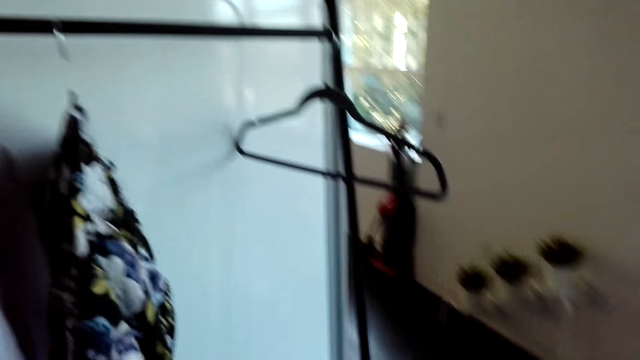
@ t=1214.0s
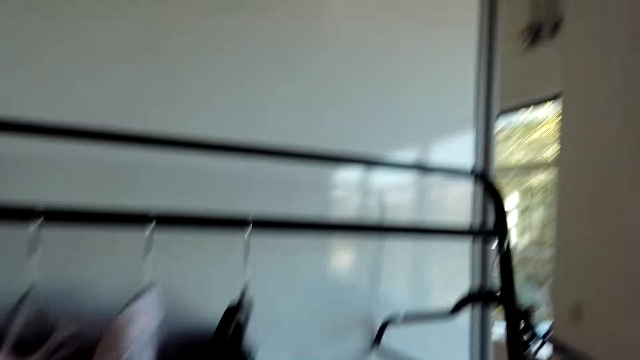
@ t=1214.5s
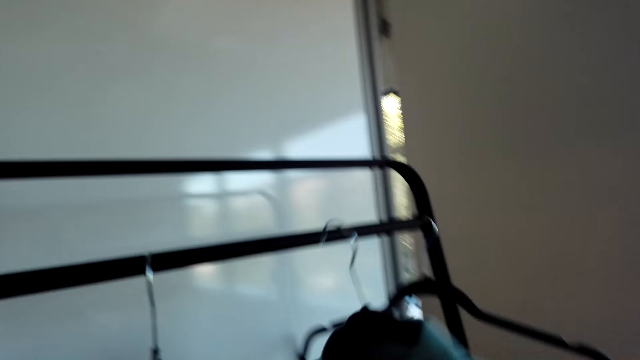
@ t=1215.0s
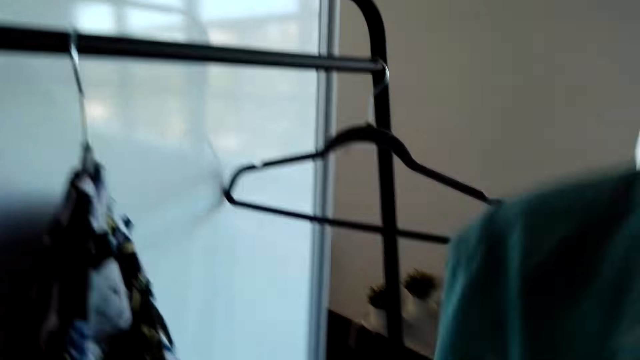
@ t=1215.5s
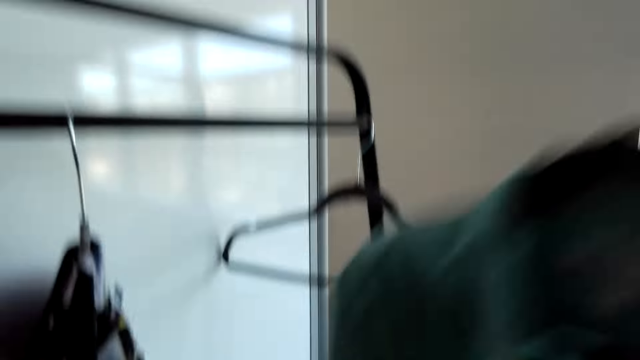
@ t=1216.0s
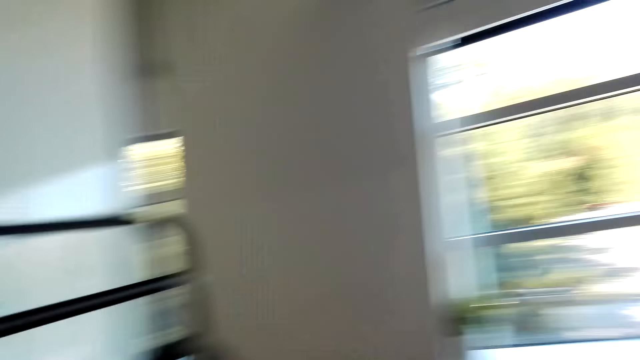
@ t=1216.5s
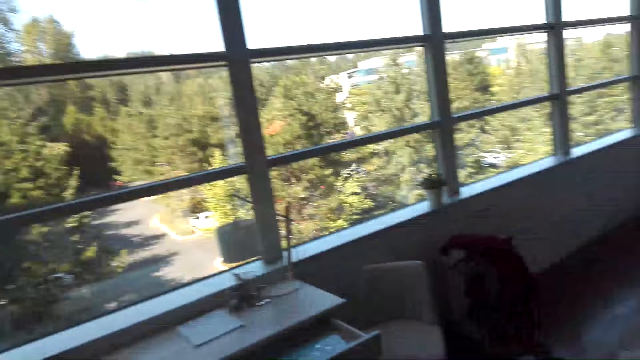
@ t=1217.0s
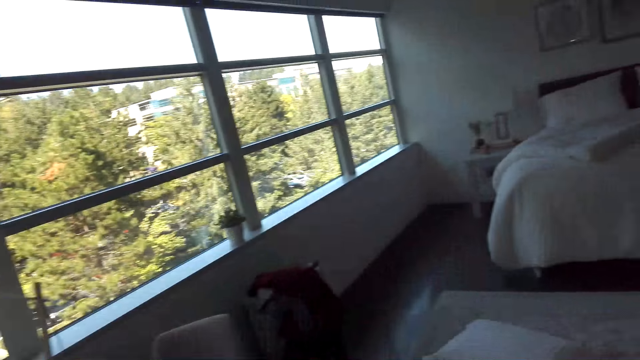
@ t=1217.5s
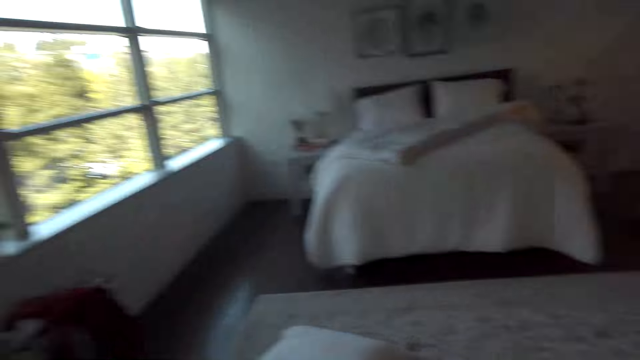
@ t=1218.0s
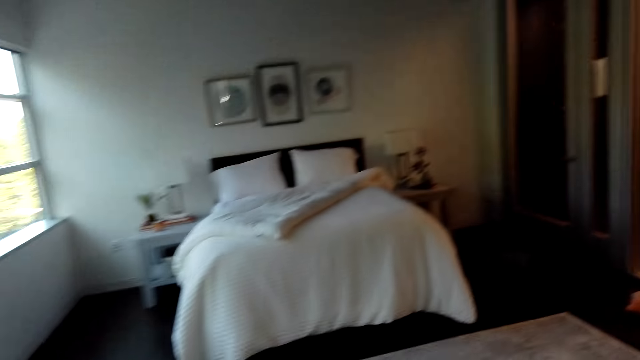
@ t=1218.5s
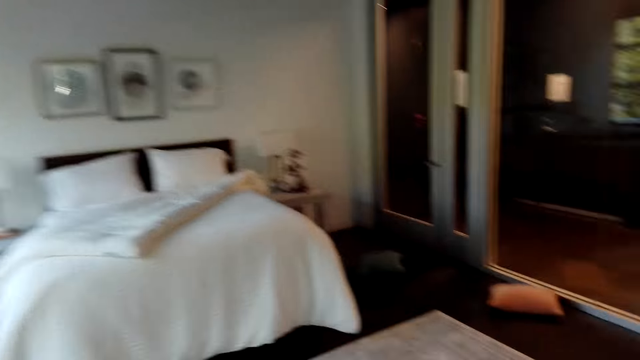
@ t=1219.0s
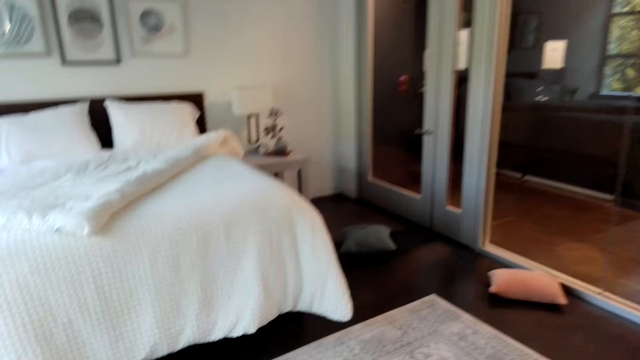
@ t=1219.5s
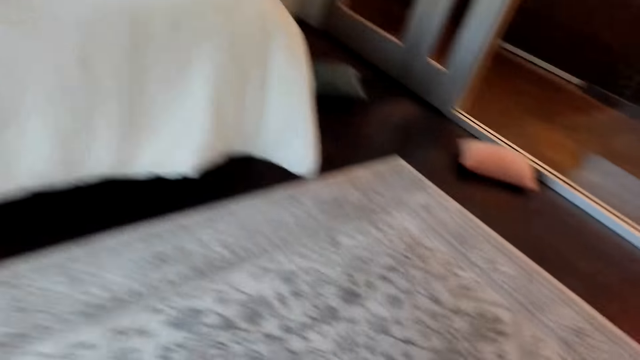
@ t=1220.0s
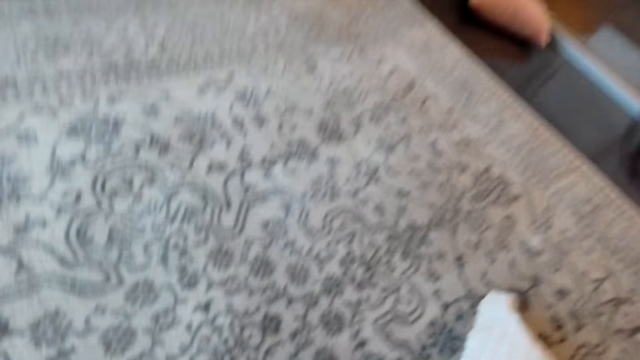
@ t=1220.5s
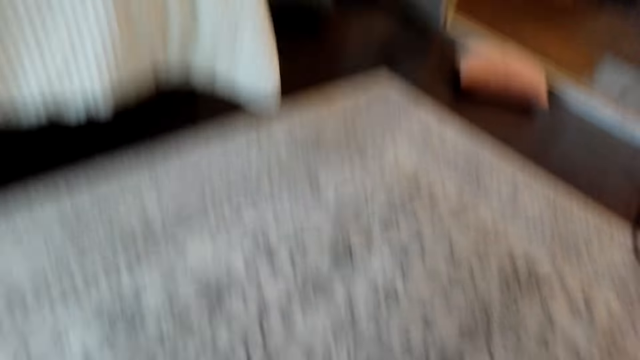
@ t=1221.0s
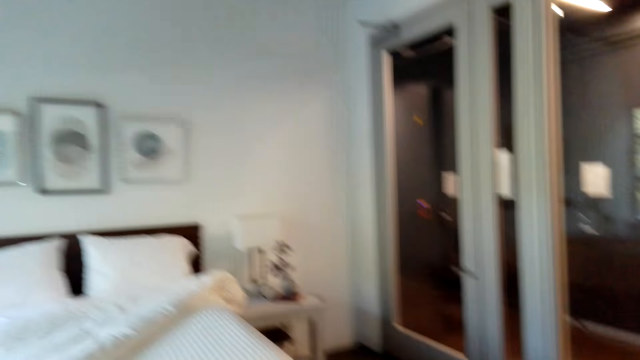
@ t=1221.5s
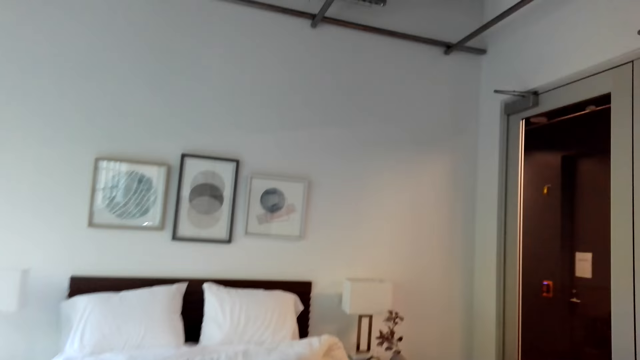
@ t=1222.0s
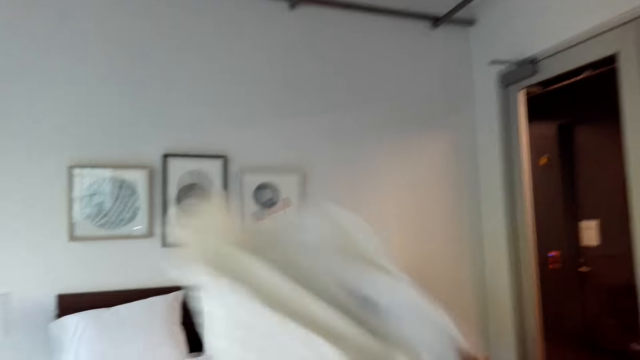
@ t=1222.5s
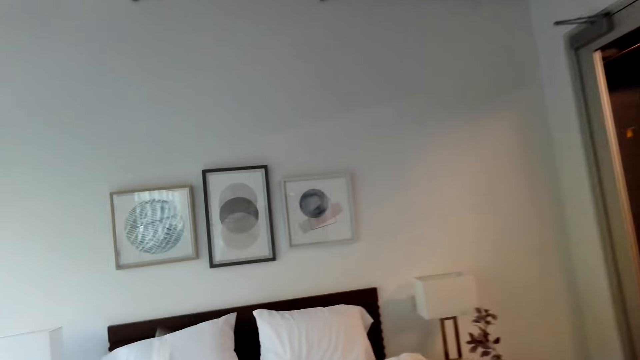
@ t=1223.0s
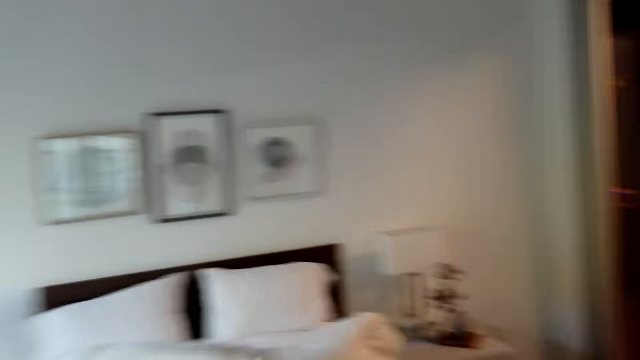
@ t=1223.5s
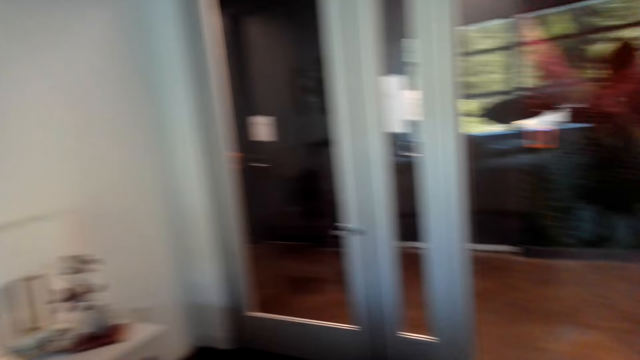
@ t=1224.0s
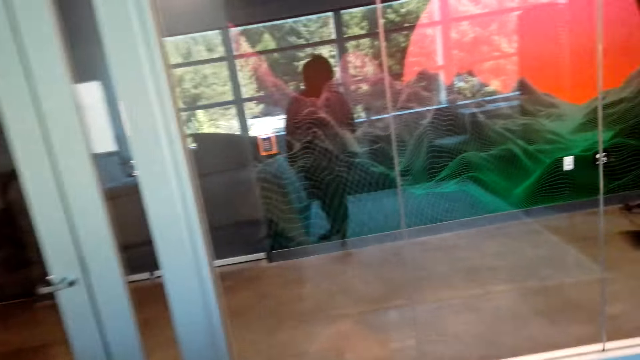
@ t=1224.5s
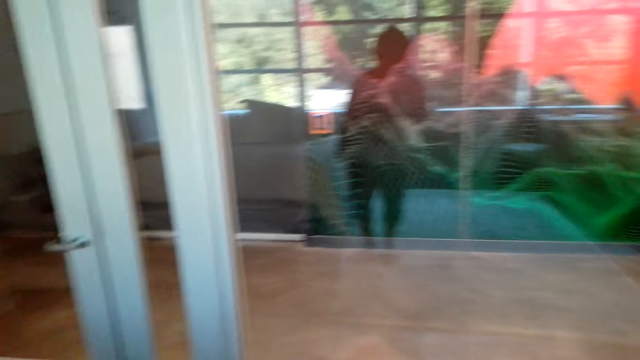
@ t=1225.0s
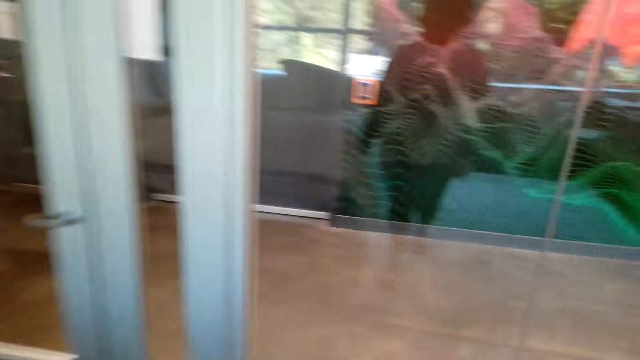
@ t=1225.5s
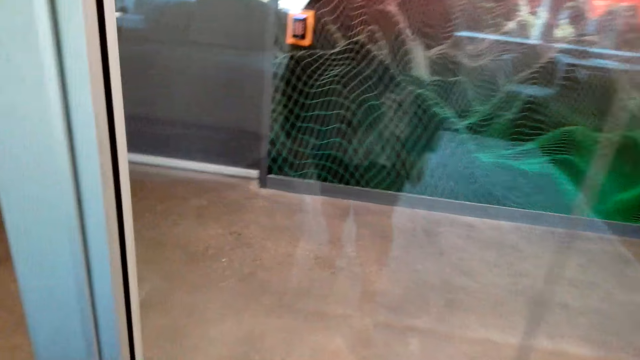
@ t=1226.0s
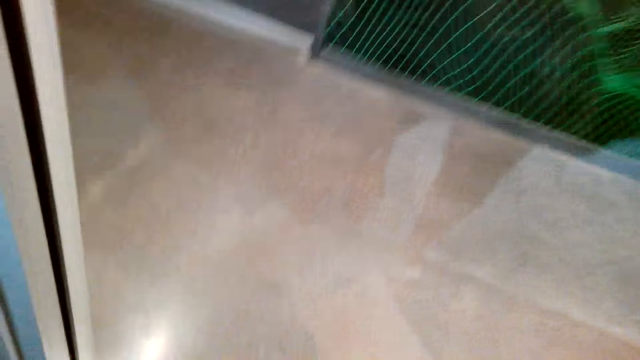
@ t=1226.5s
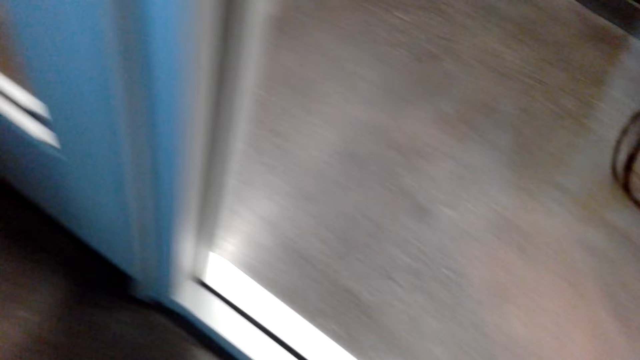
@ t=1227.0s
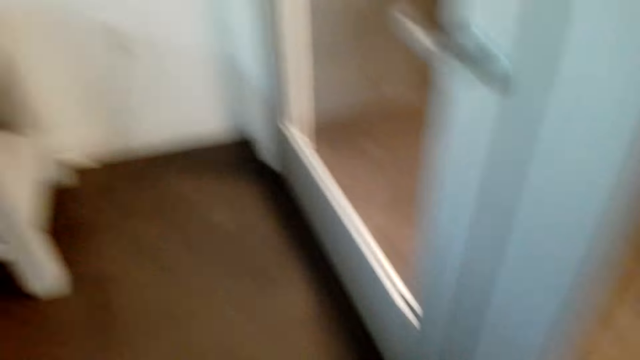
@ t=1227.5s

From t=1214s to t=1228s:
The camera wearer picks a cloth. They hang the clothes on the hanger. They walk around the room. They walk around the room again. They put a pillow on the bed. They look around.

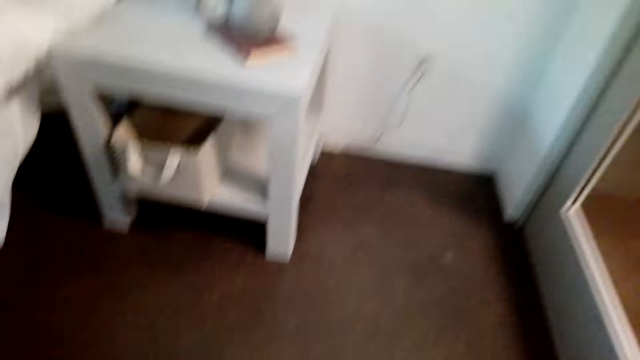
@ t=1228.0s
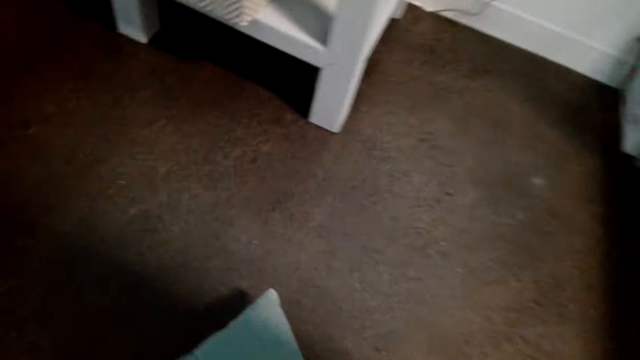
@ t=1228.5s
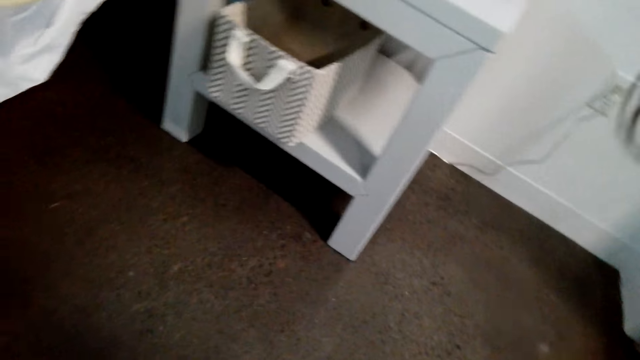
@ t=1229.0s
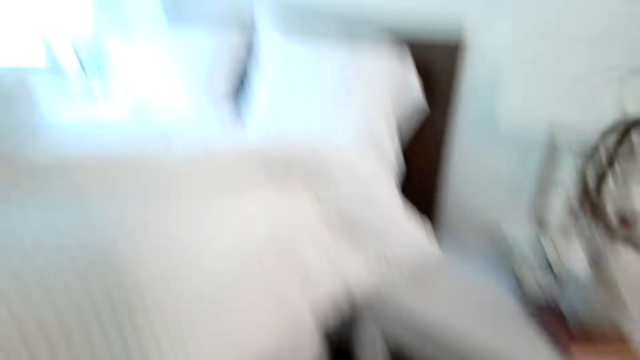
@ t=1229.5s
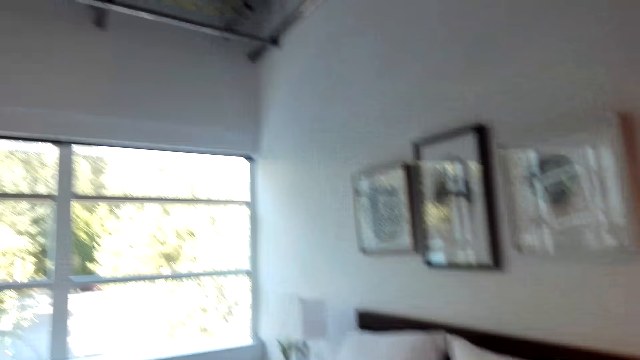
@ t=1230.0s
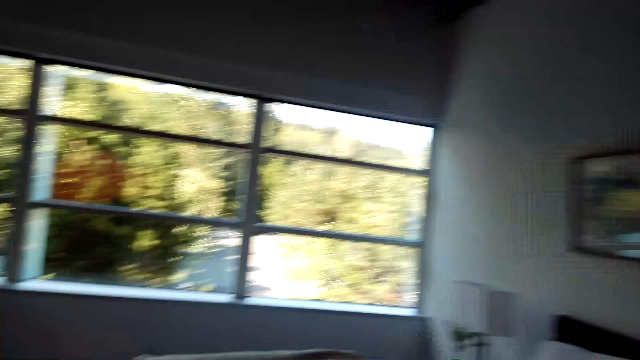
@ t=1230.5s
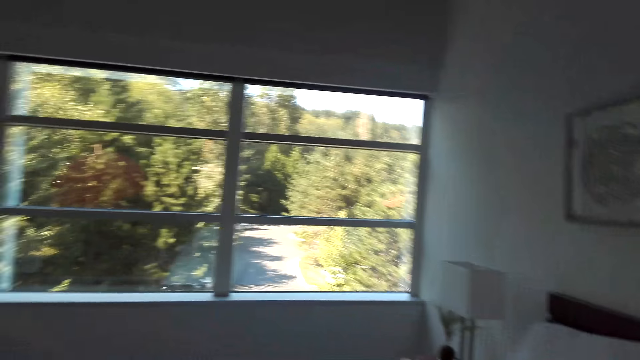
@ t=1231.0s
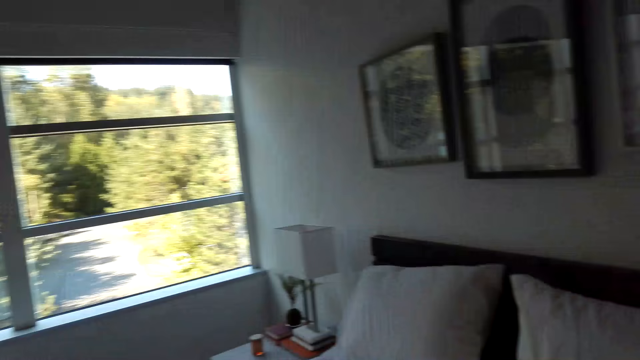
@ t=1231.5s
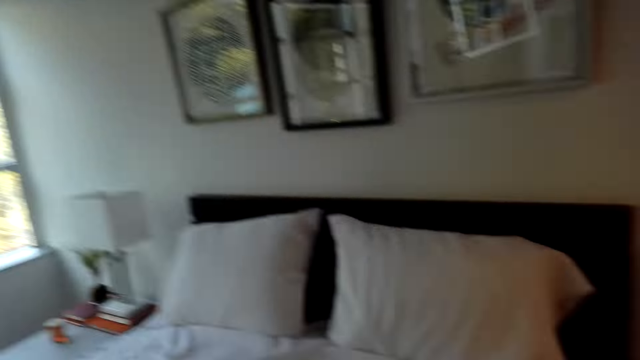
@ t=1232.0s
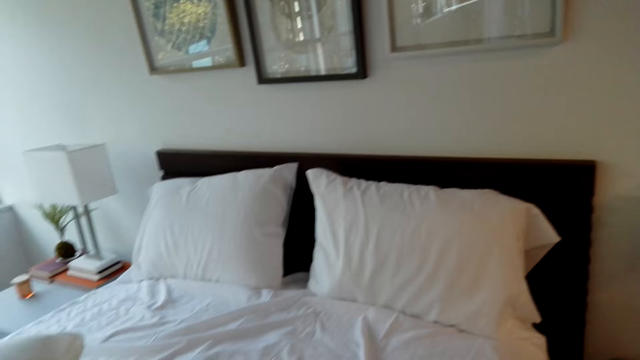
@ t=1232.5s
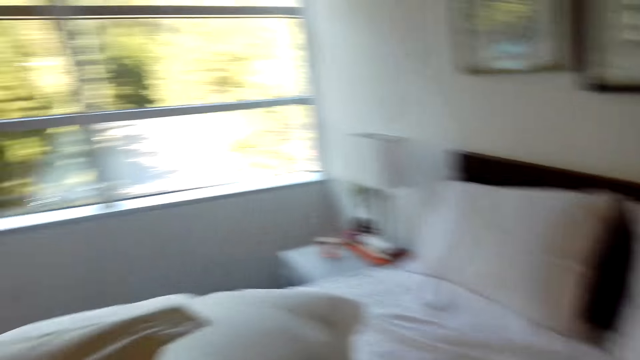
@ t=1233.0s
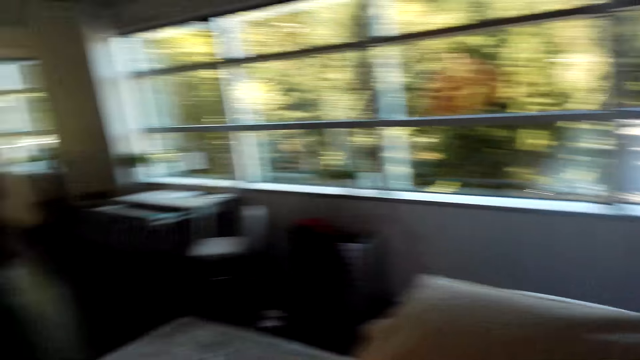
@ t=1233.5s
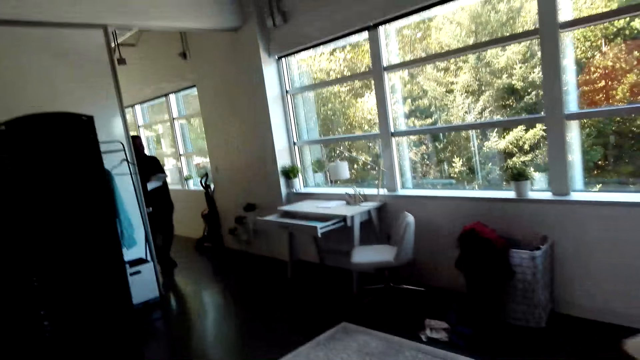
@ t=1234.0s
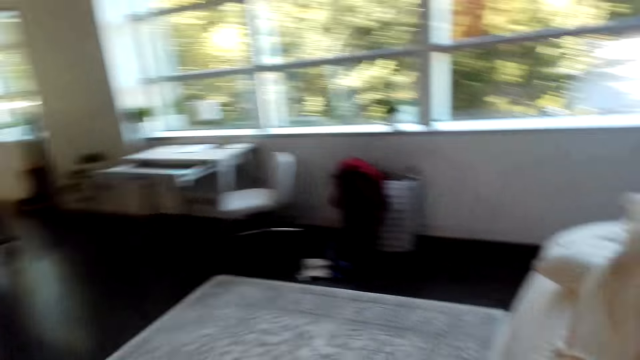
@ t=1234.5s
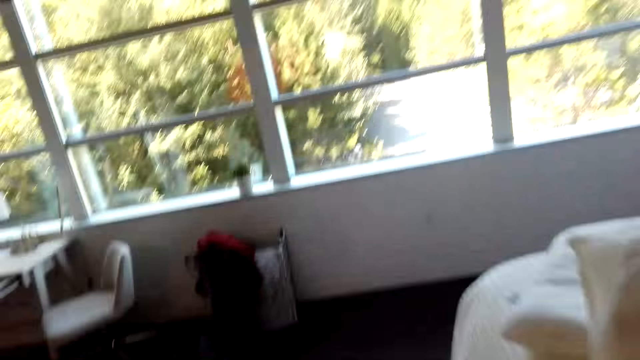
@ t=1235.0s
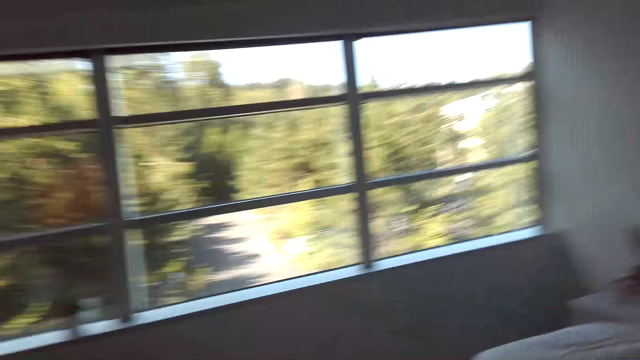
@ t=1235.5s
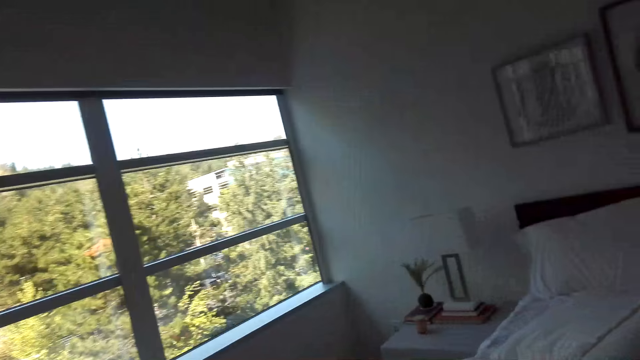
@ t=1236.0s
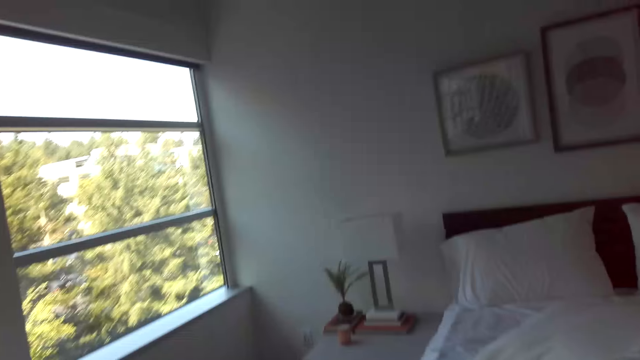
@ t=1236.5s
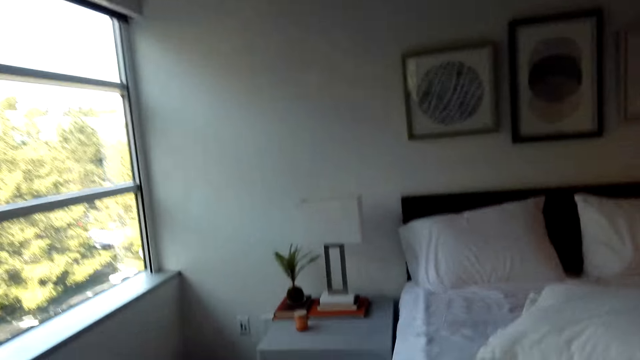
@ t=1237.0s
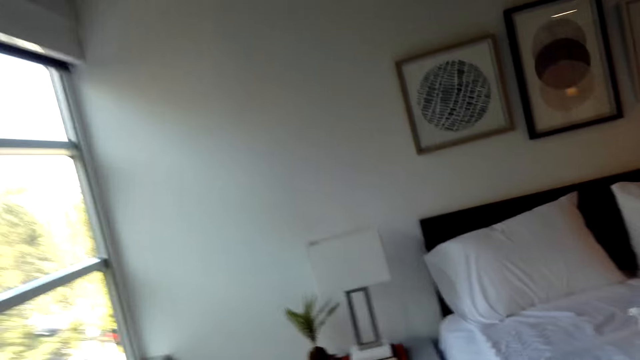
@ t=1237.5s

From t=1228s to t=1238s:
The camera wearer walks around the room.
